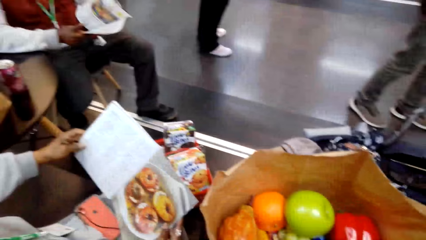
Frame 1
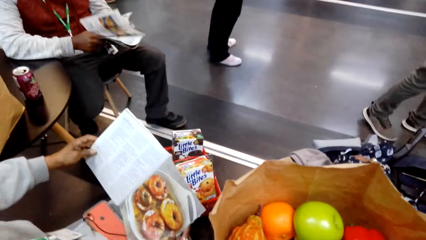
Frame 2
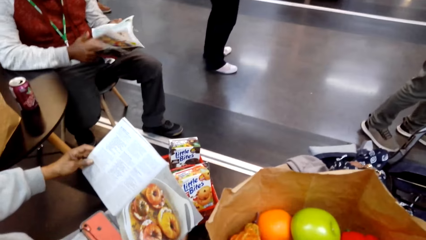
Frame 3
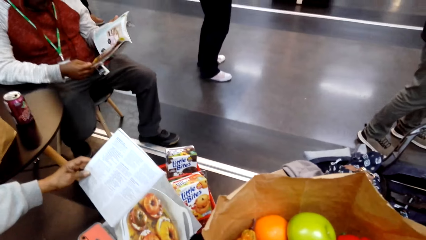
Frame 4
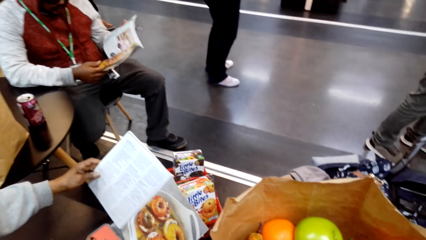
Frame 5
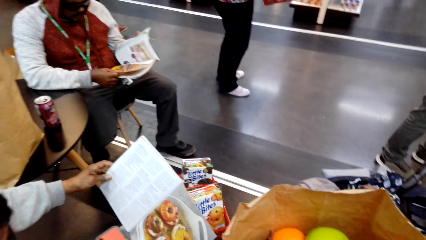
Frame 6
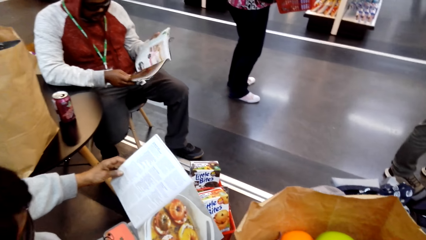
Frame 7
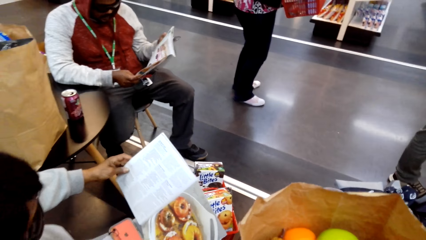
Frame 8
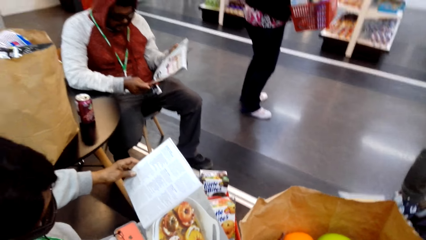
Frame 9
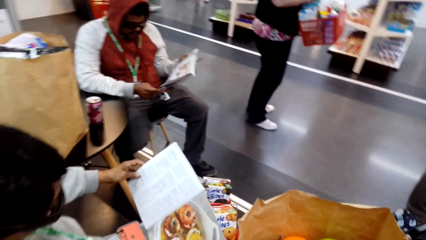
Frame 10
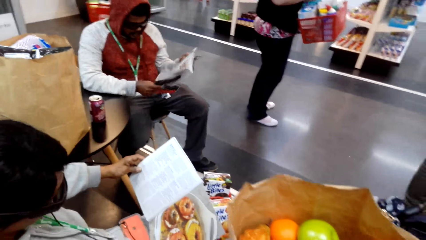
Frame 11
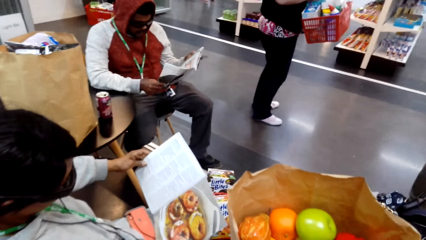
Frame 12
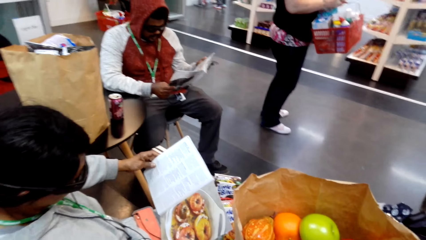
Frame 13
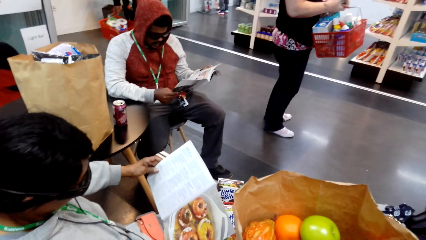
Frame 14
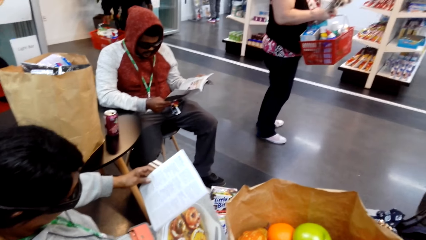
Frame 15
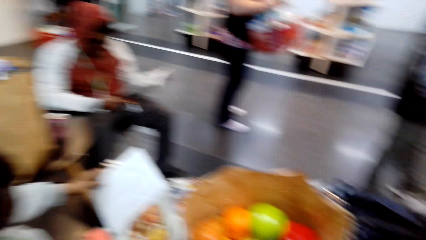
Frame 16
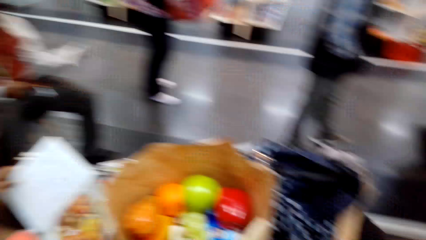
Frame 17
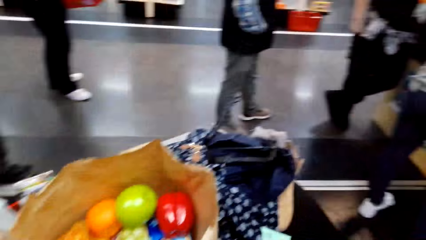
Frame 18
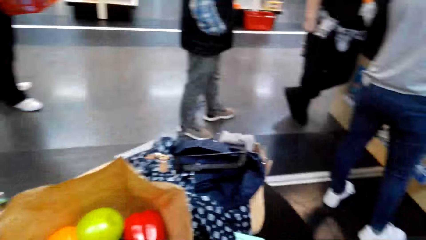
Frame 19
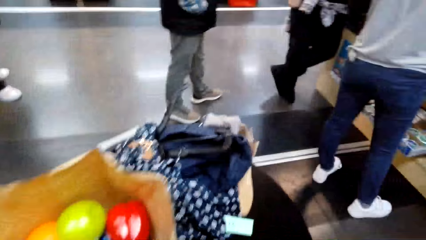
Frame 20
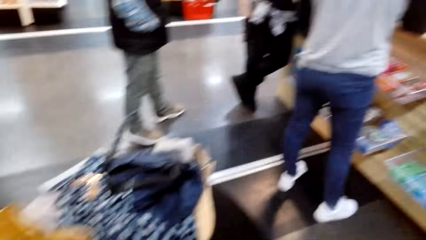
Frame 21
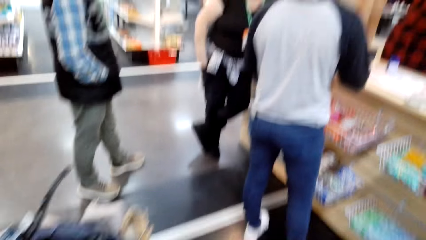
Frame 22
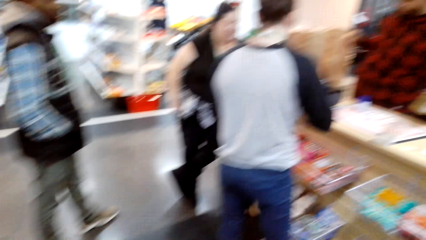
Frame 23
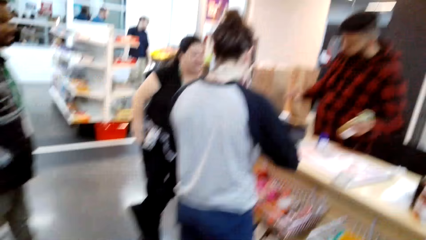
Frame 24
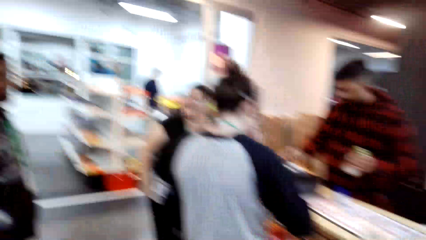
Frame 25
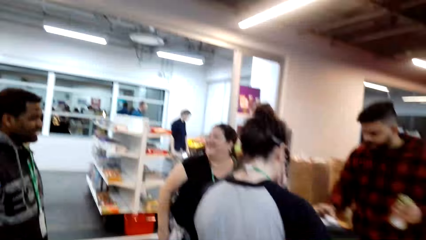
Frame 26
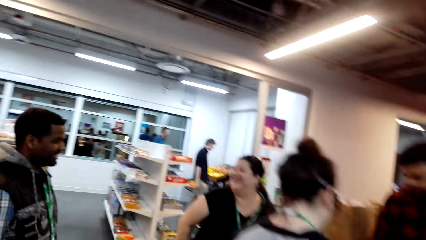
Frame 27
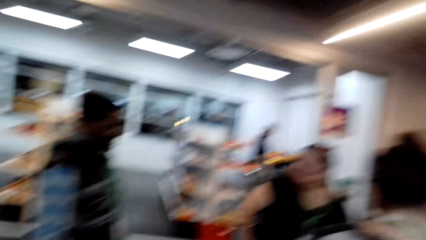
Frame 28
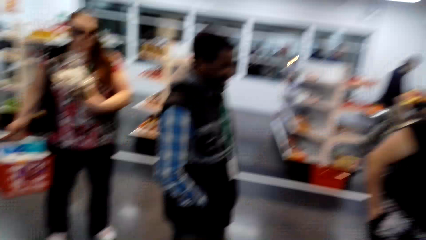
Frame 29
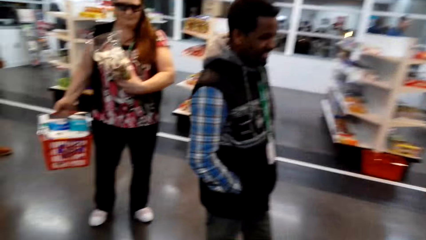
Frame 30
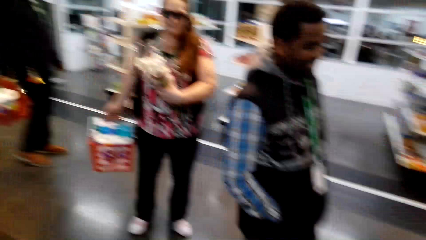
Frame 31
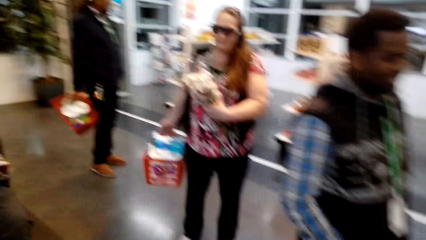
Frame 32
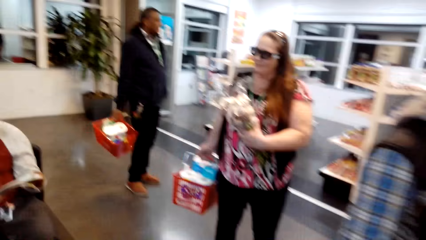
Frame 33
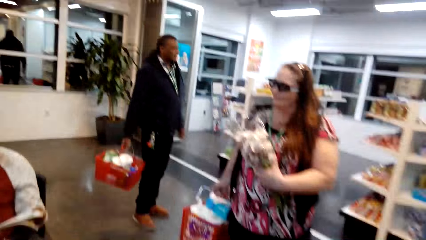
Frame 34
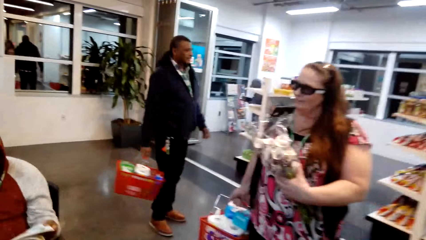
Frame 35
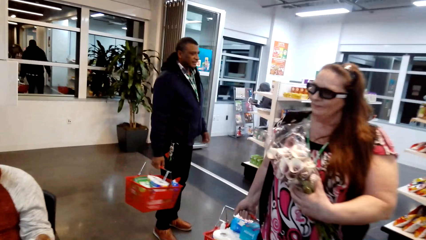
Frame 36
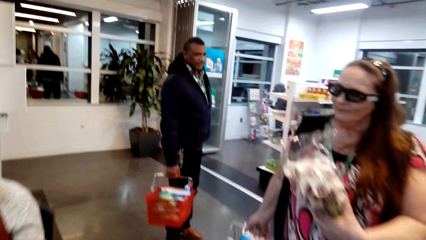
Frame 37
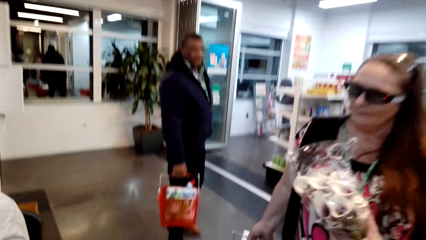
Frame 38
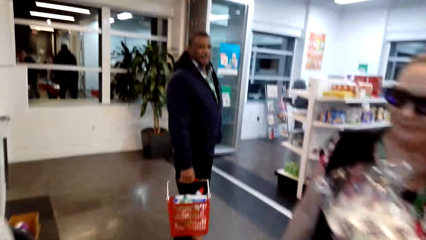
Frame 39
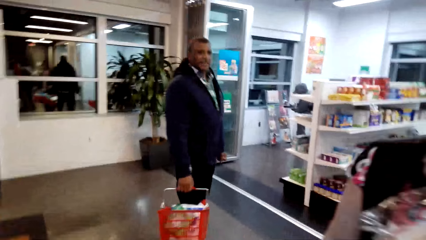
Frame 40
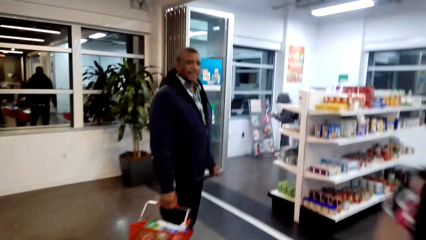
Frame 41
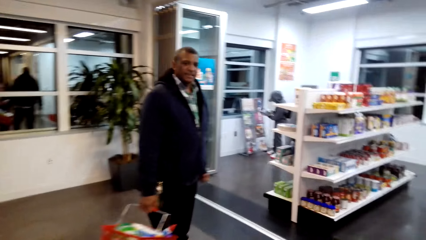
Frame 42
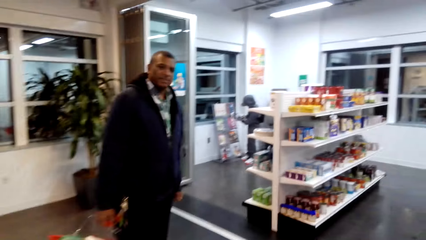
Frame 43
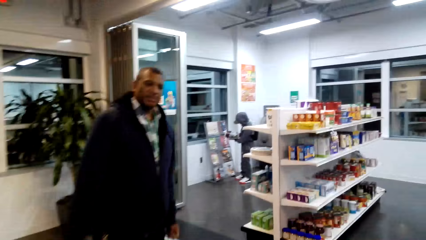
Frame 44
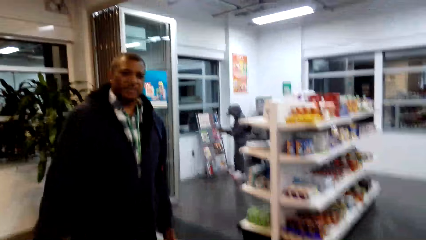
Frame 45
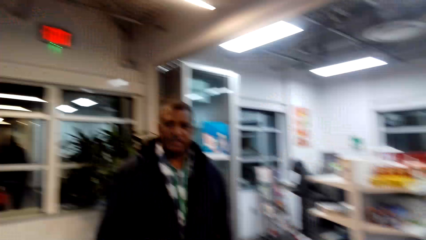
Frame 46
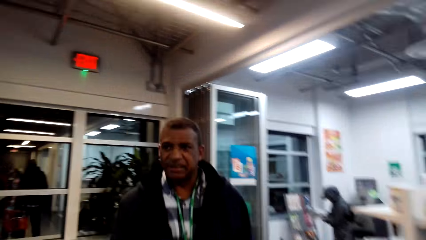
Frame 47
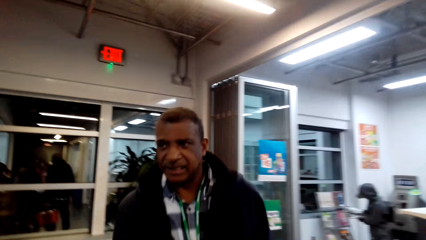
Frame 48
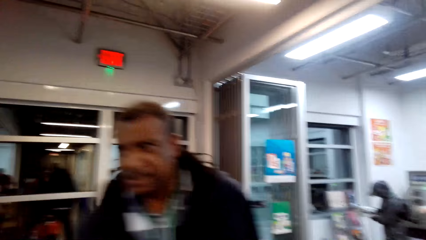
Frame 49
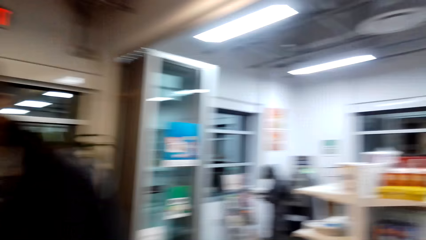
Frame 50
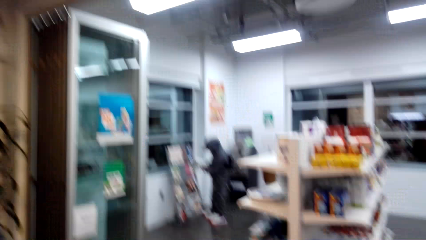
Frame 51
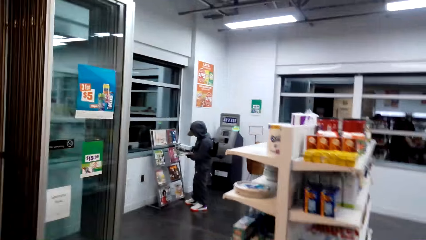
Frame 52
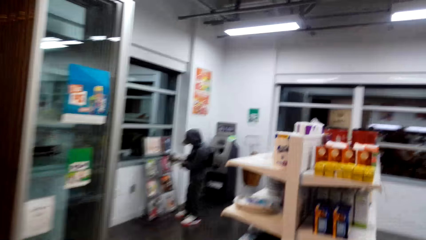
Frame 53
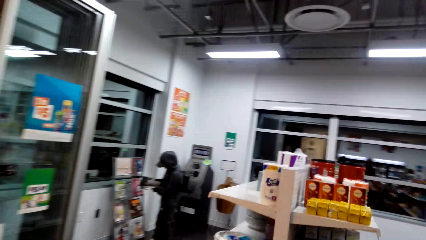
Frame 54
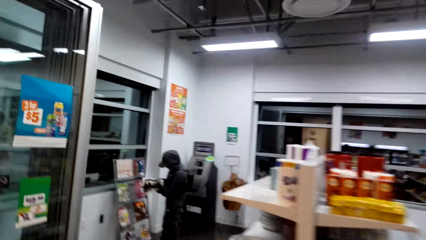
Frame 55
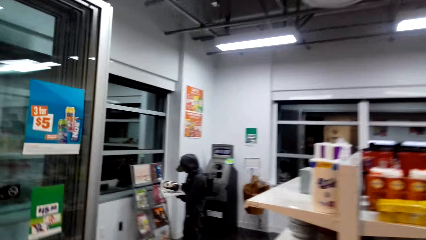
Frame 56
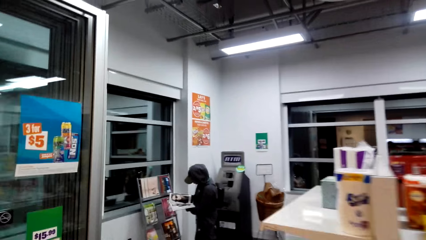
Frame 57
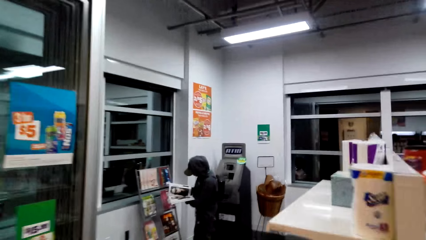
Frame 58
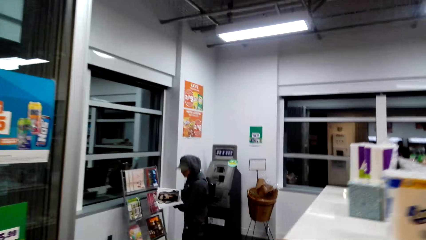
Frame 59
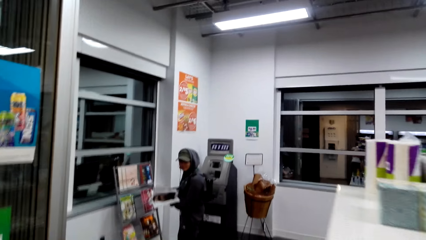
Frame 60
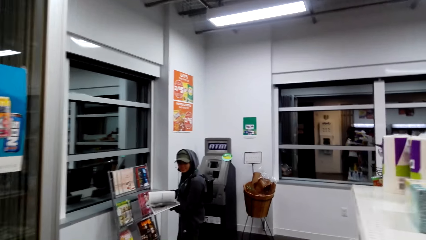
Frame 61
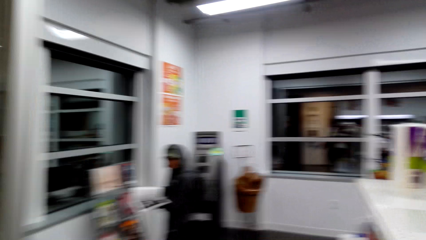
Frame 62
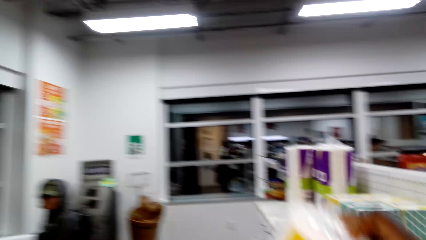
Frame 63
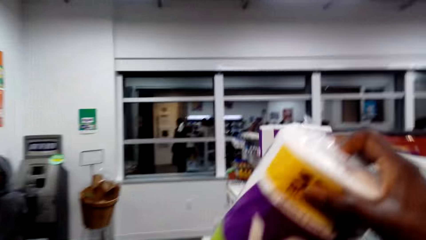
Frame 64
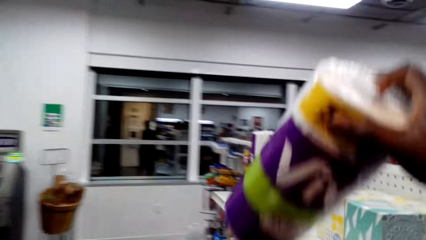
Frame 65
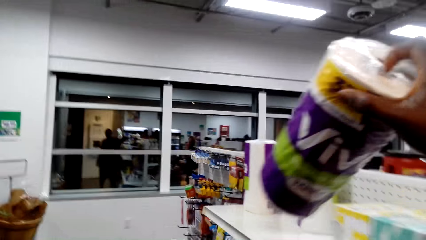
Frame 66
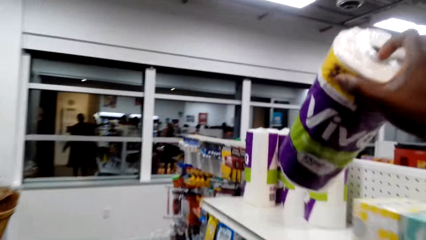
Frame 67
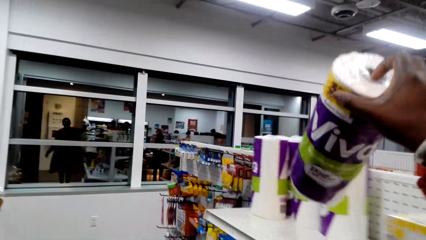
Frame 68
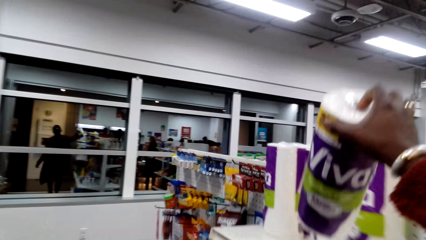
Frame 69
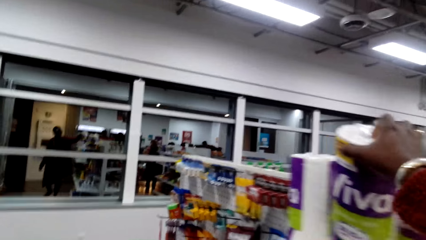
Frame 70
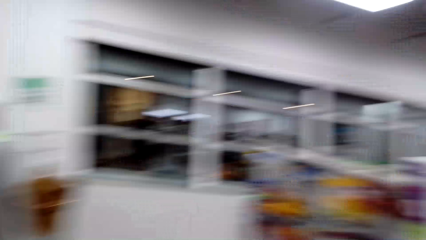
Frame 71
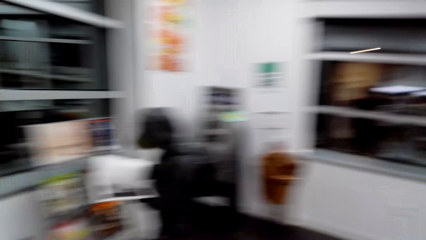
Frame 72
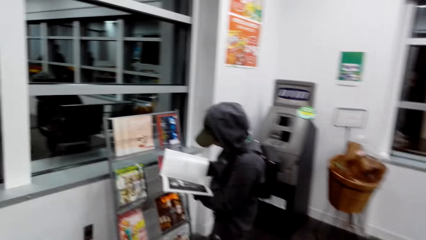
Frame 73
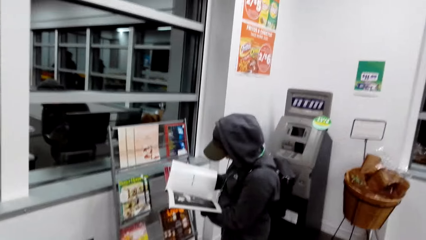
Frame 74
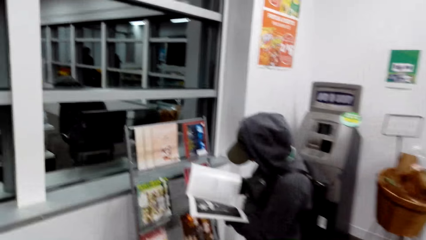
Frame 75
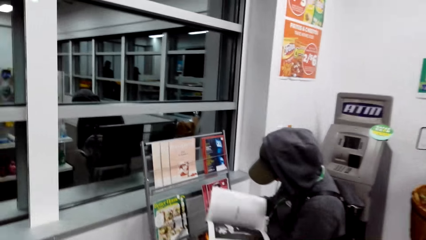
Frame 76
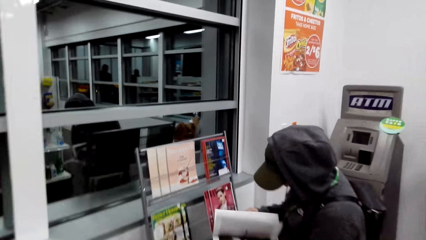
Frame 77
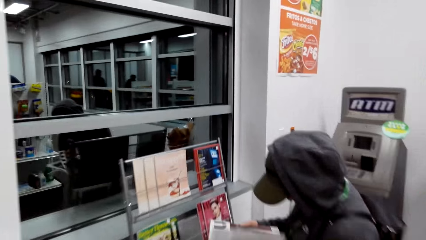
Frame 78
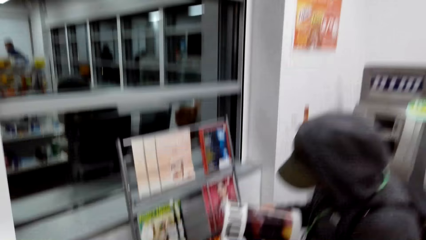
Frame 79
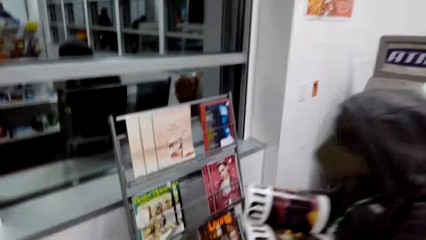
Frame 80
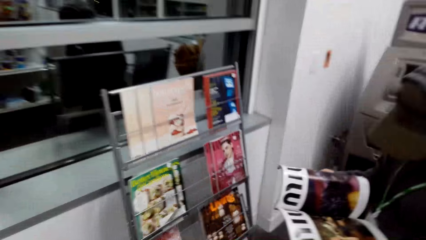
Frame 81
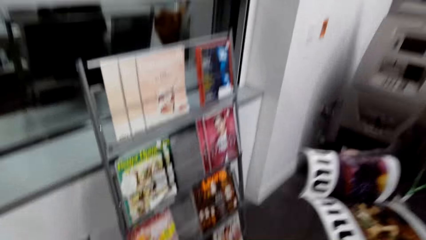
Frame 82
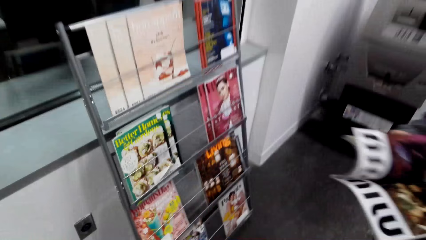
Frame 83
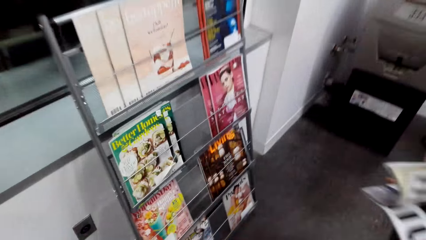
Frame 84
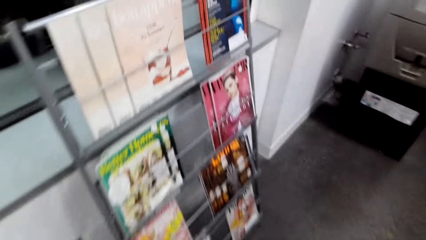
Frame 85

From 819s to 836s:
The camera wearer looks around. A man reads a magazine. Another man reads a magazine. The camera wearer looks around and walks around. Another man converses with the camera wearer. The camera wearer walks around. They lift the tissue cloth, place the tissue cloth on the shelf, and walk around.
